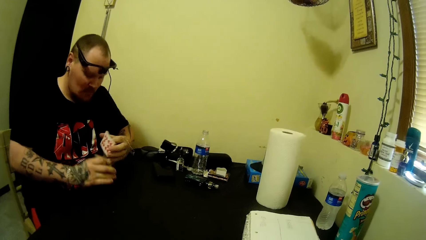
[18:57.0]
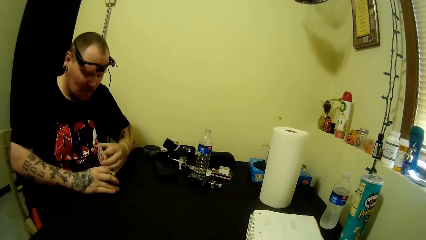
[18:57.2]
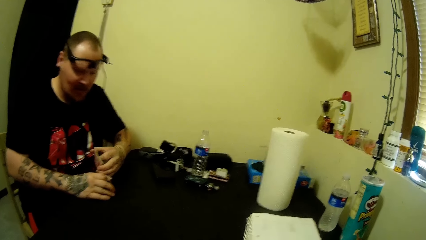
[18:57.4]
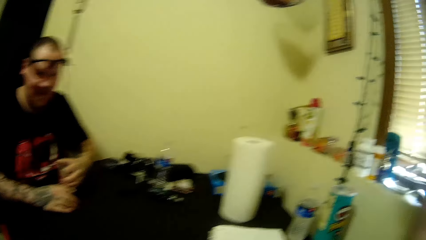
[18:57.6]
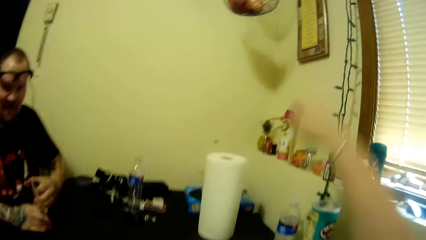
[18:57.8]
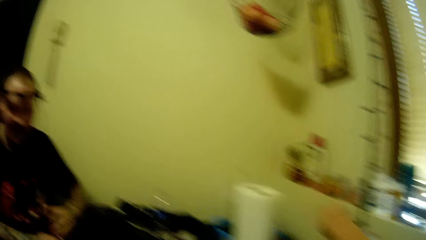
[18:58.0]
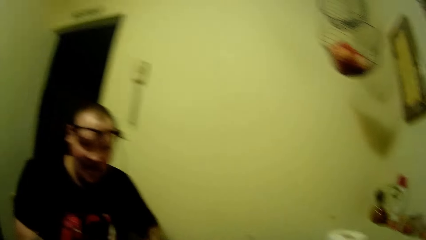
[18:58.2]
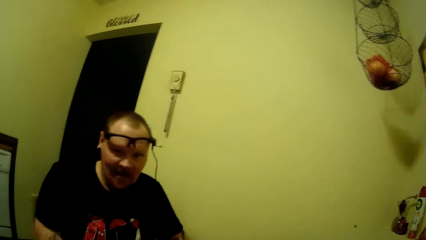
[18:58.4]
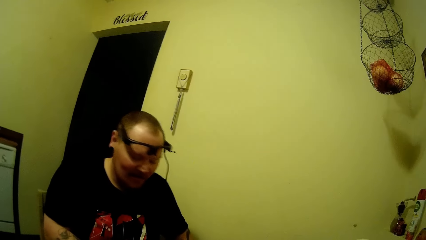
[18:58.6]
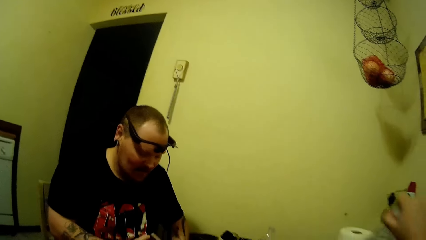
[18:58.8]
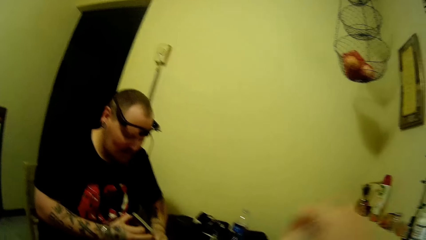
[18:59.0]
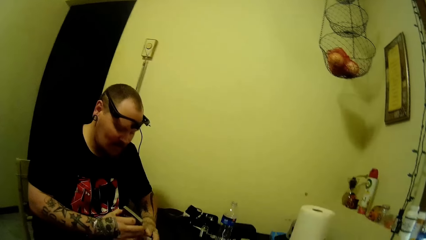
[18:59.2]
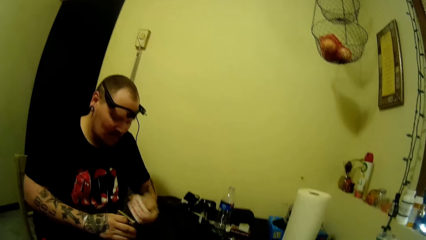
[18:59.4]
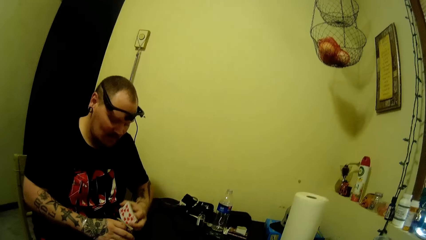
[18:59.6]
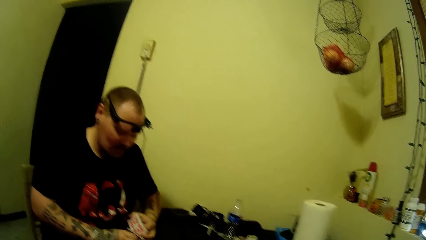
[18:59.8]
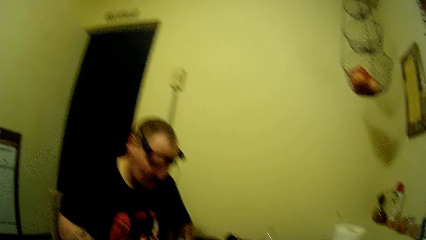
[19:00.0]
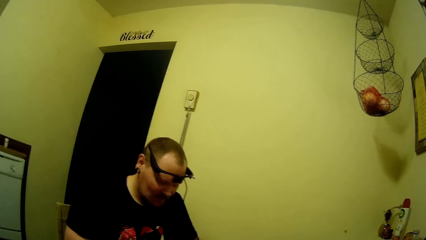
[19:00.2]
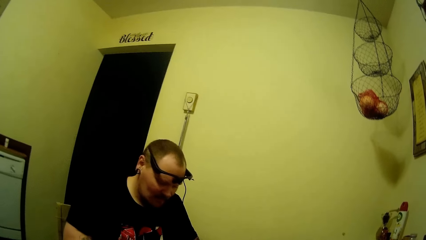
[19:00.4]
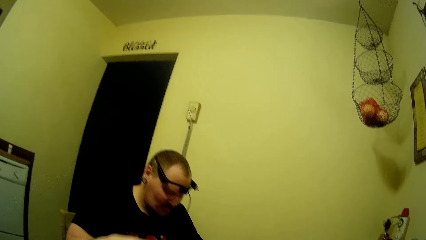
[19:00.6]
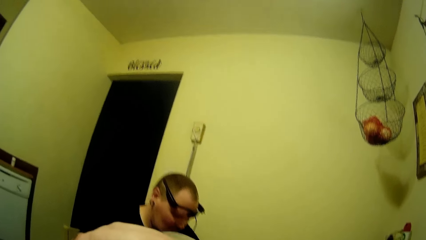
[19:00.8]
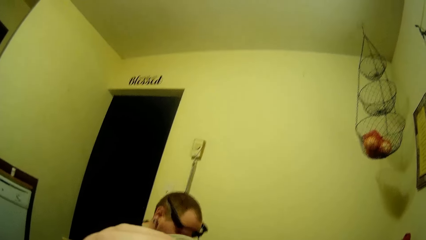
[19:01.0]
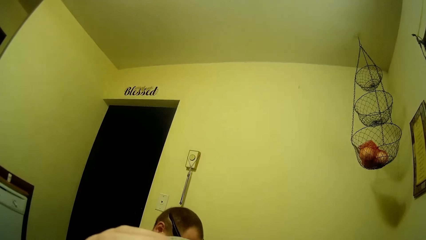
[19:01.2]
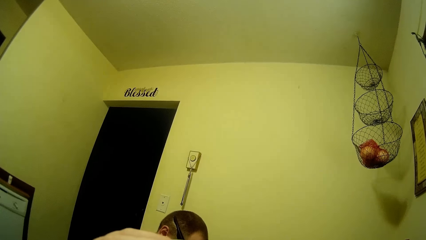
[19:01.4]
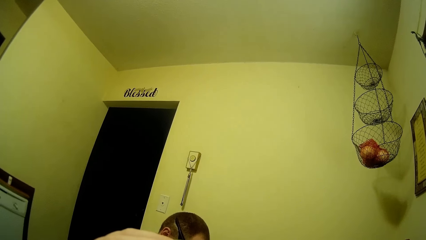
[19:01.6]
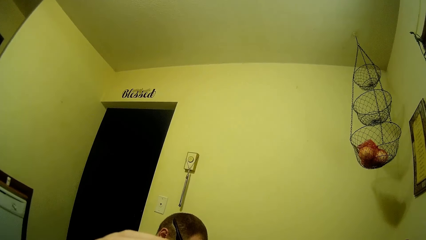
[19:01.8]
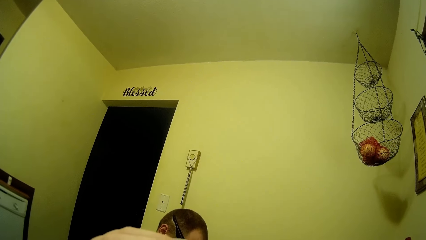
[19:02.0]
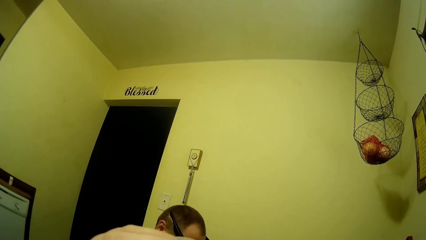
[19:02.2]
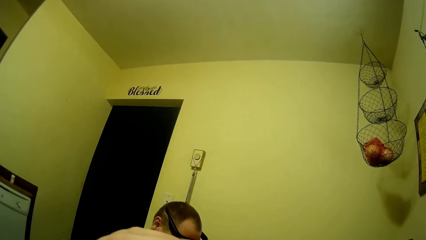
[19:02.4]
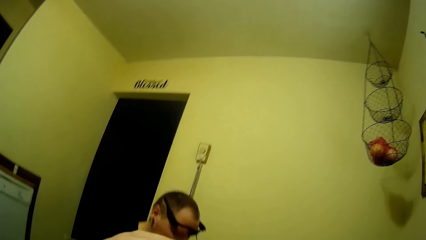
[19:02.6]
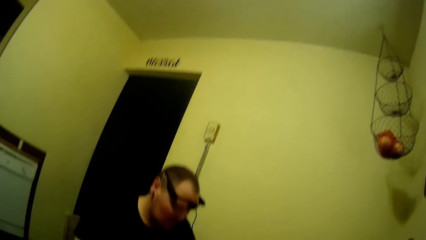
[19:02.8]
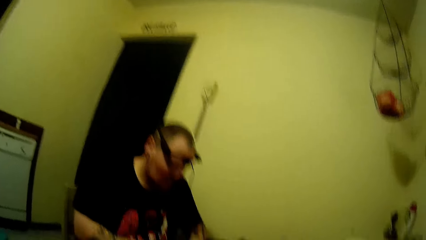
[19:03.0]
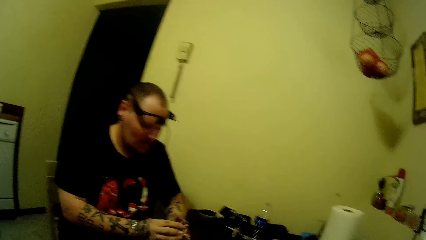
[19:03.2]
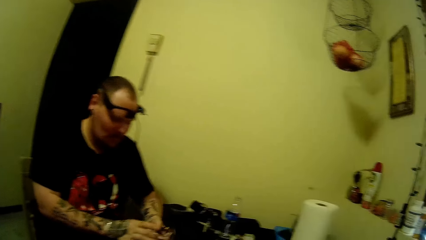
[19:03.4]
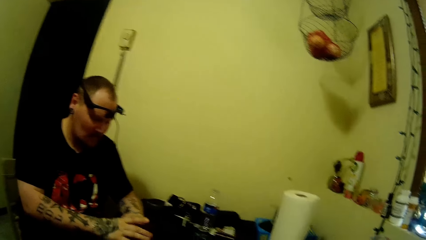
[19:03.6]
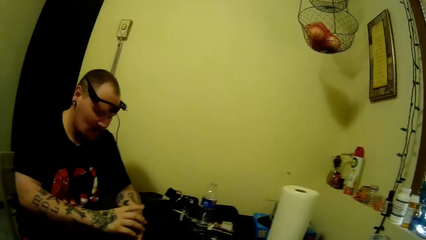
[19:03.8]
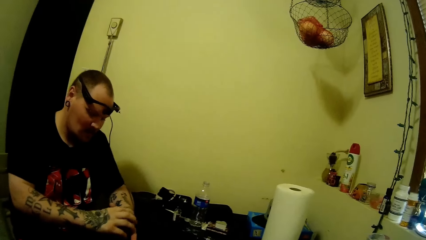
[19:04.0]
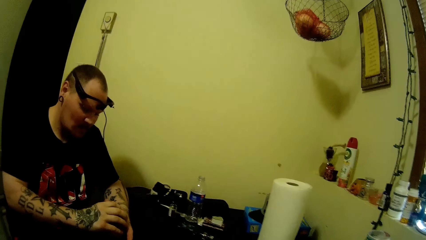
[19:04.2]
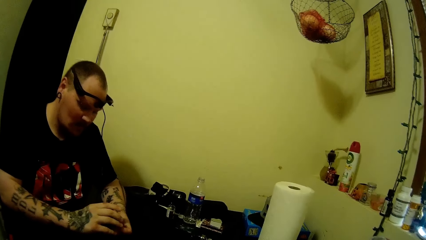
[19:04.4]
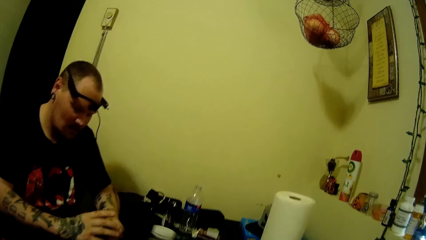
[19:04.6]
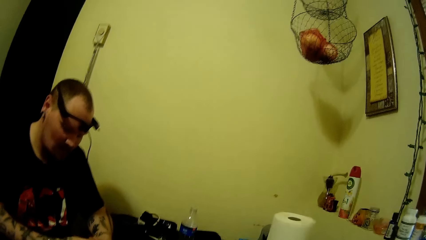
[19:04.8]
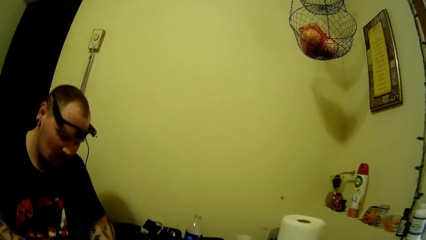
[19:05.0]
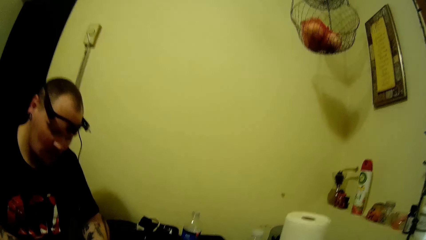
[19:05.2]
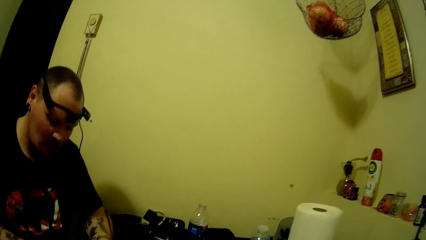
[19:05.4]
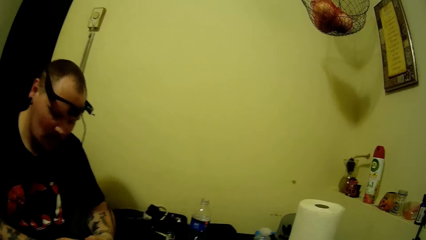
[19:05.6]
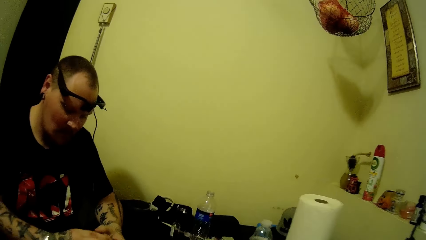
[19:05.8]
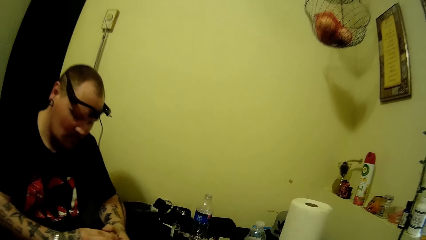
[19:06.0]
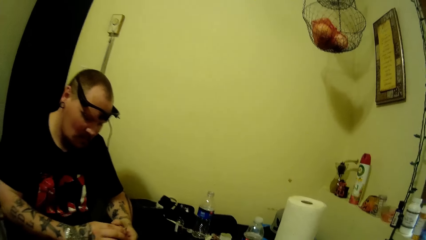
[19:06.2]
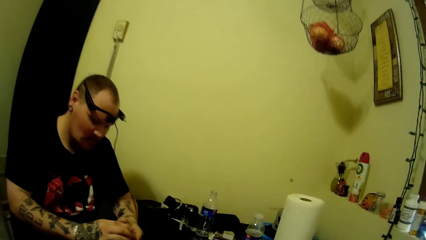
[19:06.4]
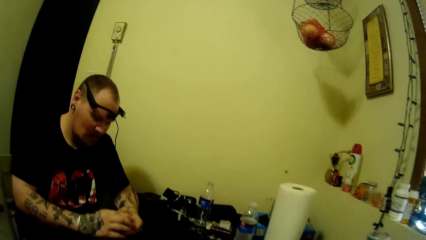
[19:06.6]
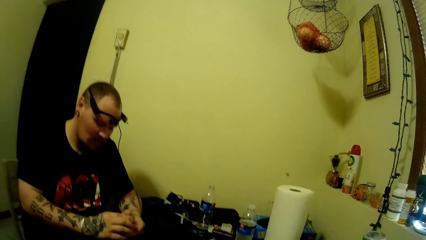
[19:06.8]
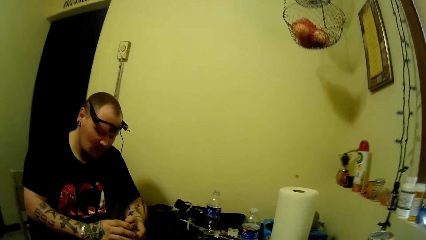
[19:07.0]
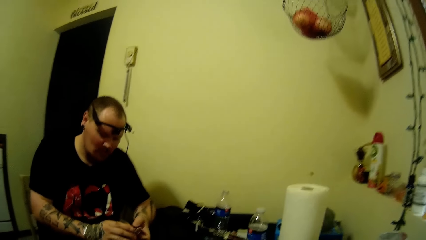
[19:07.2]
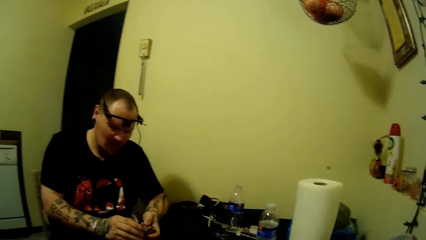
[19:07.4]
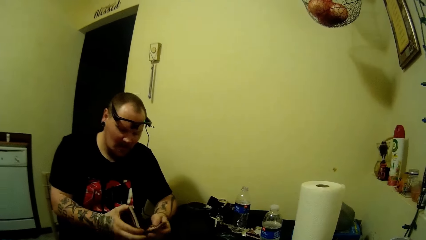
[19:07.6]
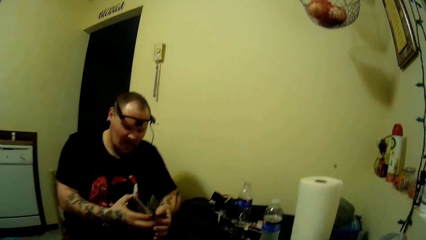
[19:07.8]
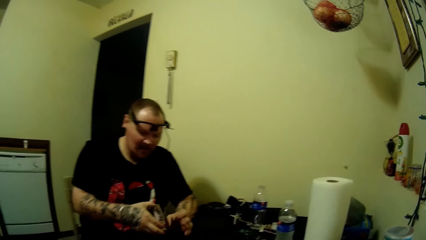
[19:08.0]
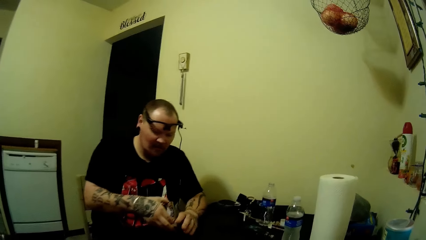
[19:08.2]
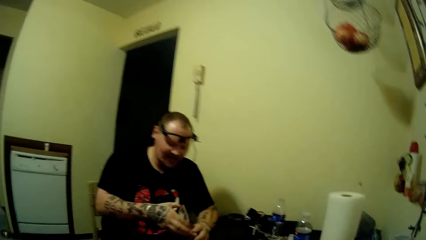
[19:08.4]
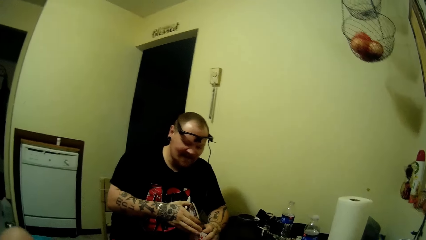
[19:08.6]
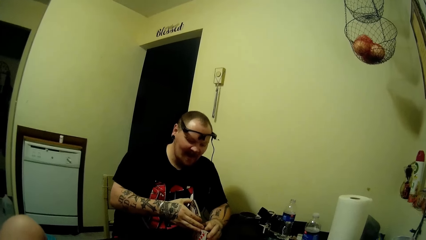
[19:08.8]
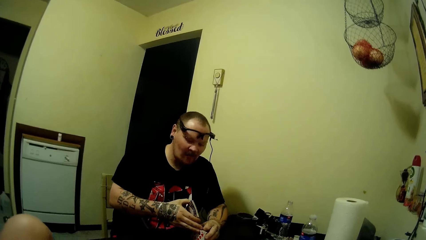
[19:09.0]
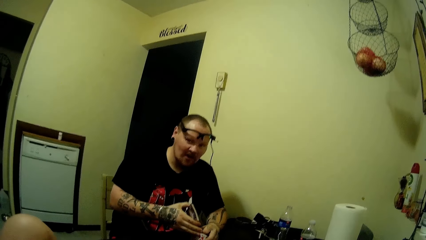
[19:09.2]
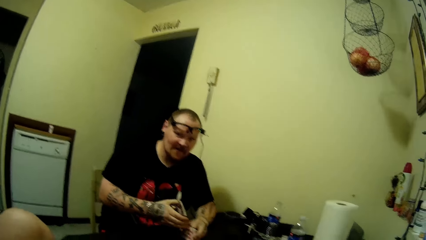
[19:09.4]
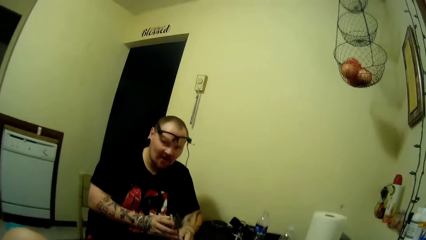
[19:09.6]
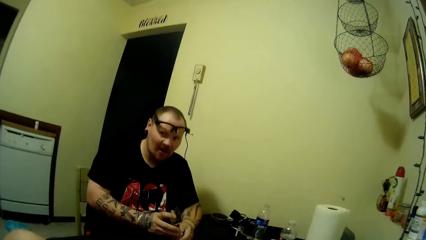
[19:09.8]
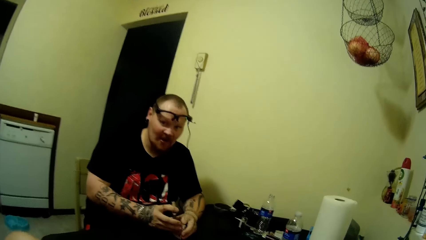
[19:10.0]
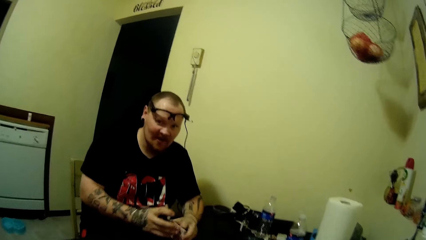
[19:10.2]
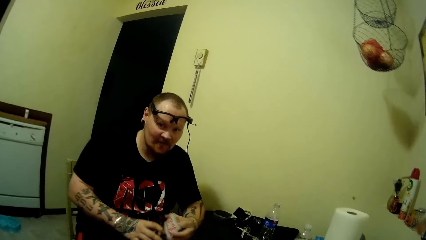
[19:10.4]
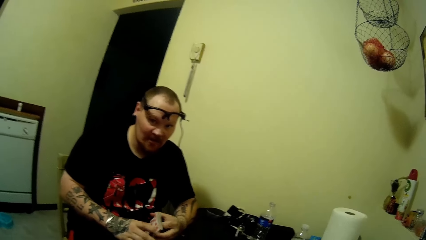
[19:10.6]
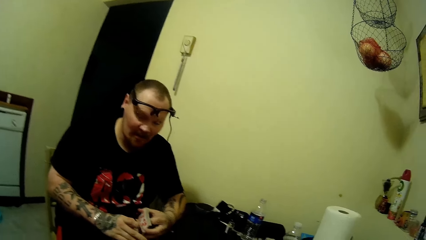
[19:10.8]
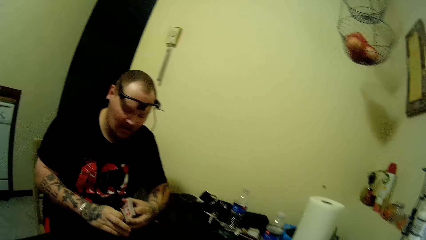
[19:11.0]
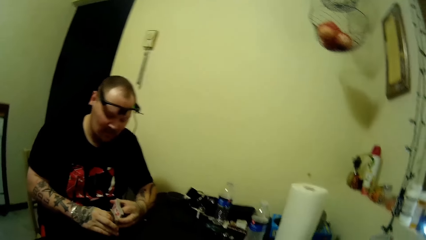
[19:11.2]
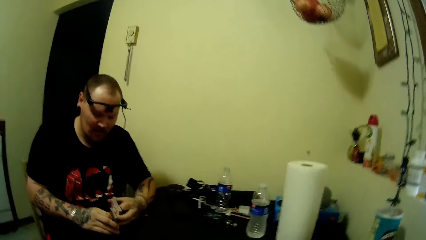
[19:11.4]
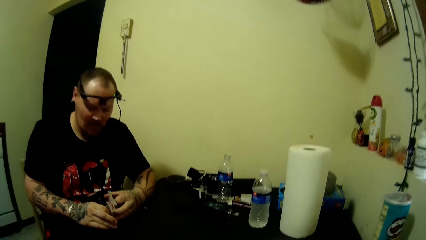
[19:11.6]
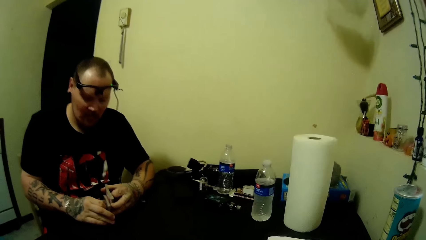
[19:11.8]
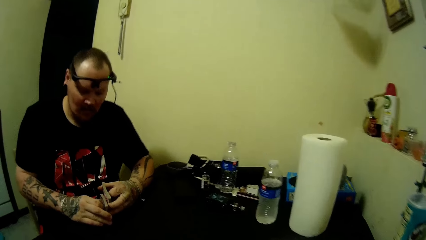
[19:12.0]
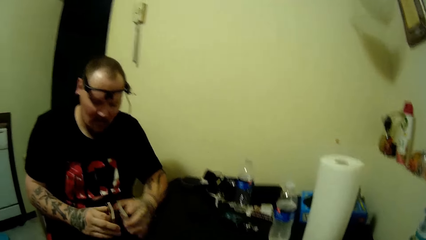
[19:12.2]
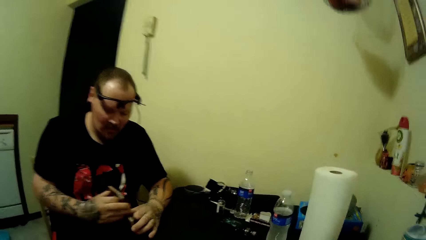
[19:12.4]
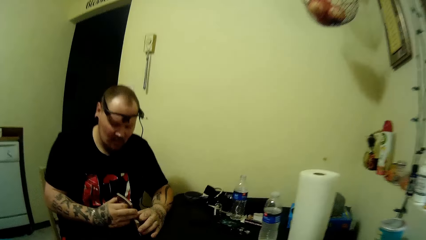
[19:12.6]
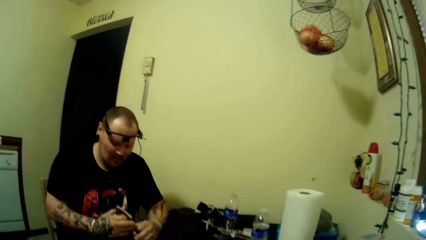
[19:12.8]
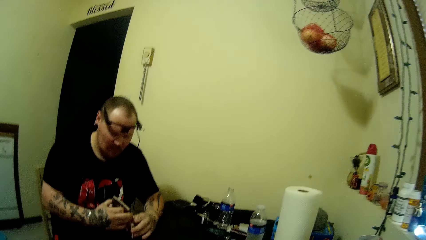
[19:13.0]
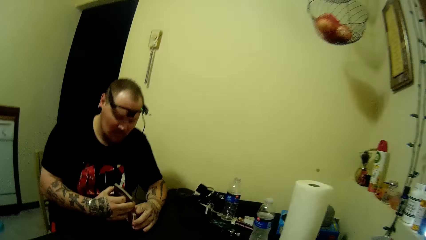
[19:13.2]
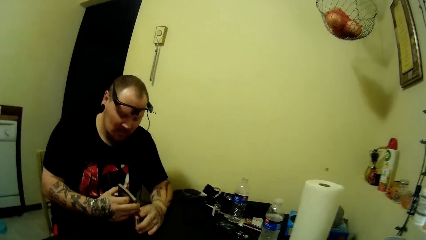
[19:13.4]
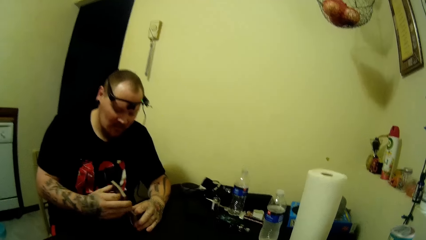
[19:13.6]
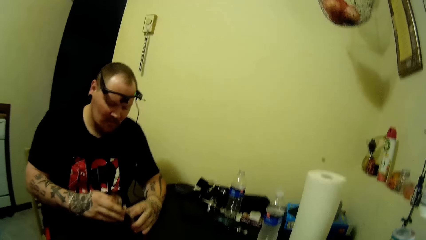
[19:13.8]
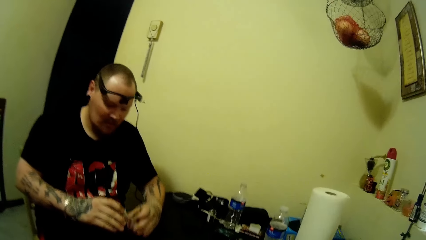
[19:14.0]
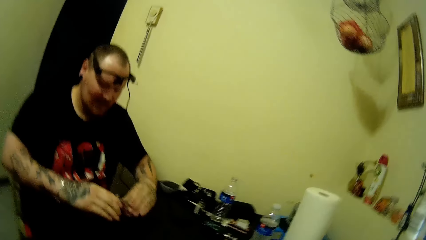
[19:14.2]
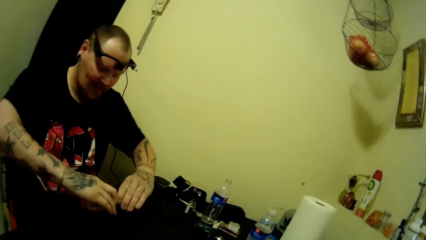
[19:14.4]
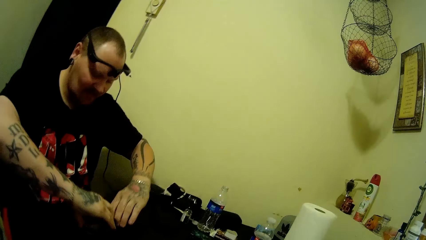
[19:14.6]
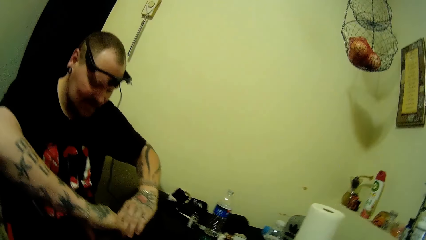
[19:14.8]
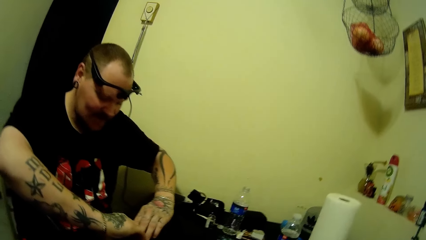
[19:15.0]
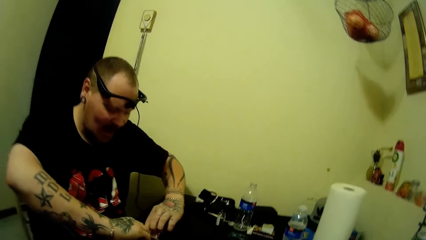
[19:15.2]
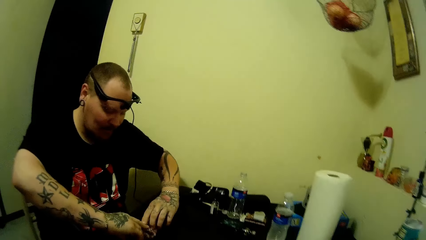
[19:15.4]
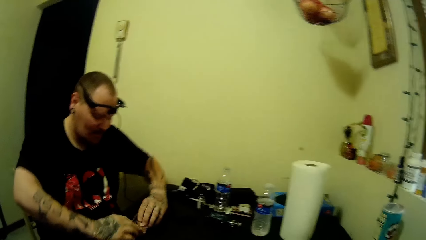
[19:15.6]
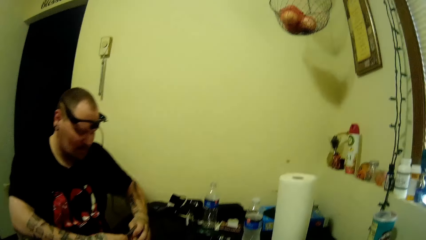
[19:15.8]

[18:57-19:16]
The camera wearer points at something. They put the bottle down.
